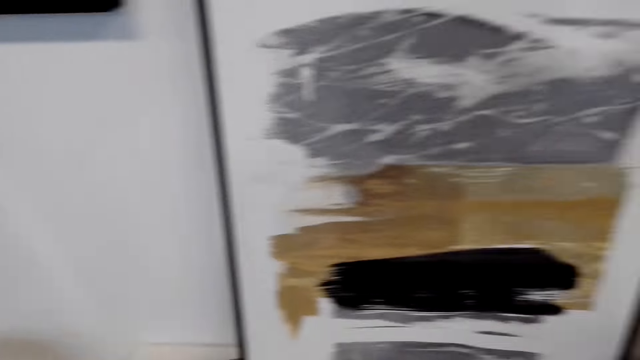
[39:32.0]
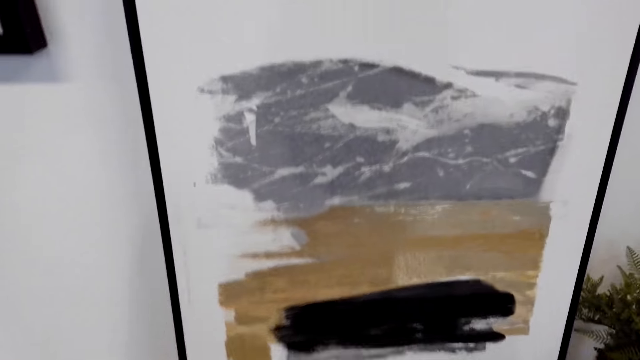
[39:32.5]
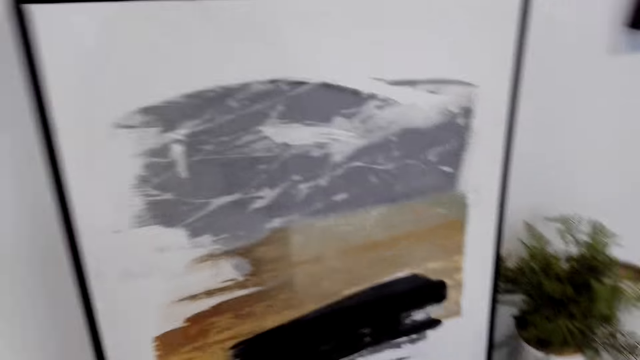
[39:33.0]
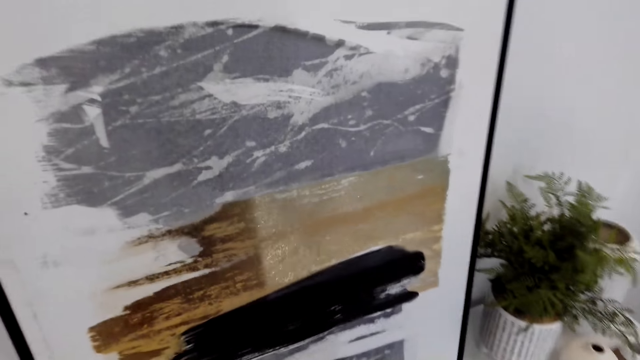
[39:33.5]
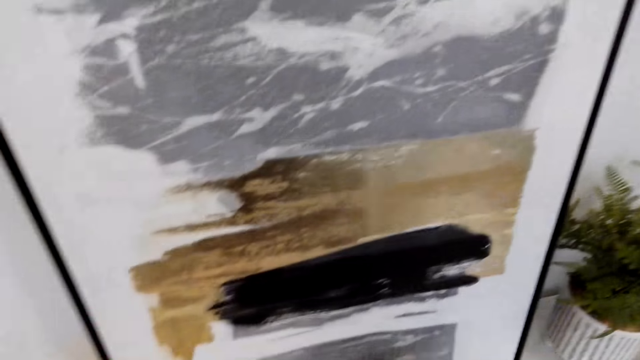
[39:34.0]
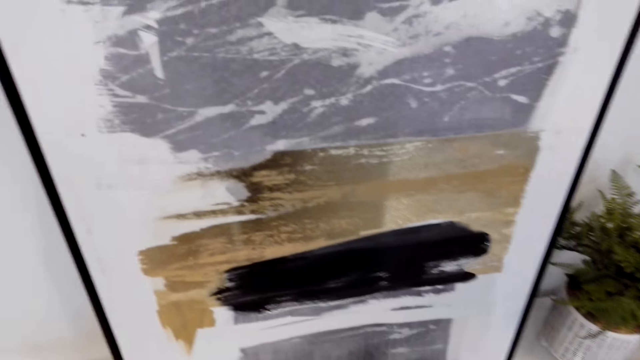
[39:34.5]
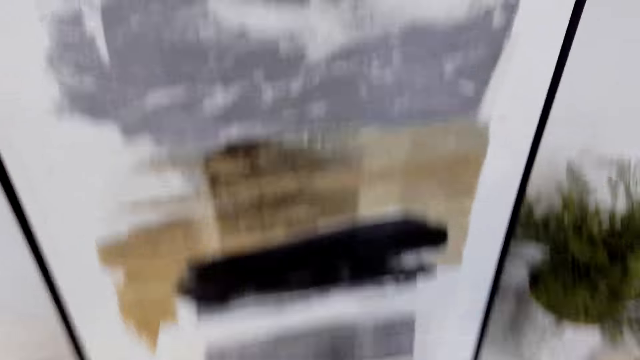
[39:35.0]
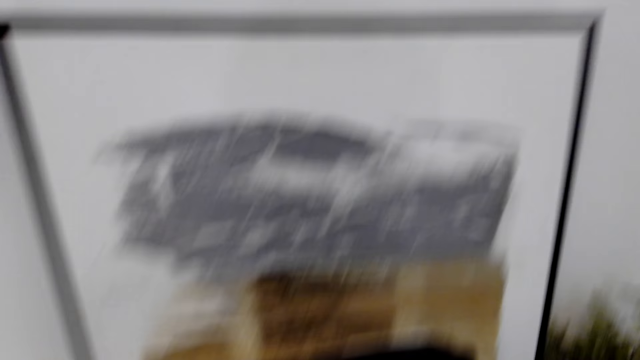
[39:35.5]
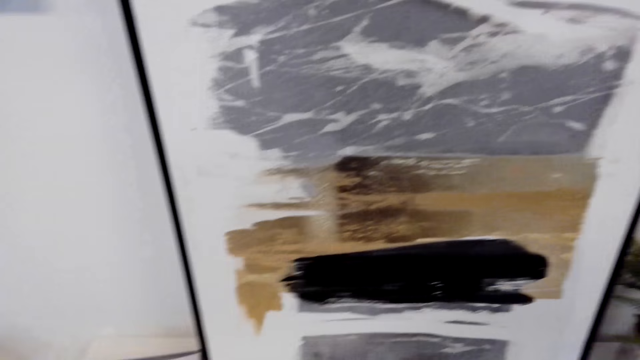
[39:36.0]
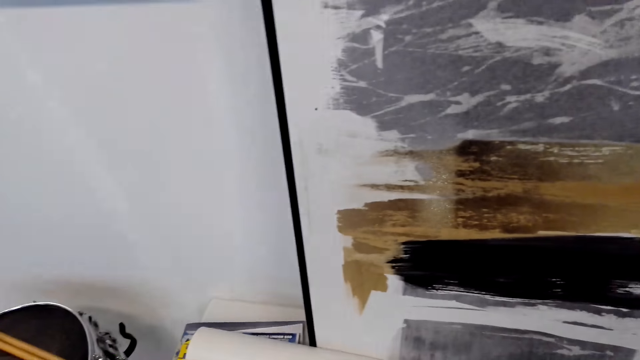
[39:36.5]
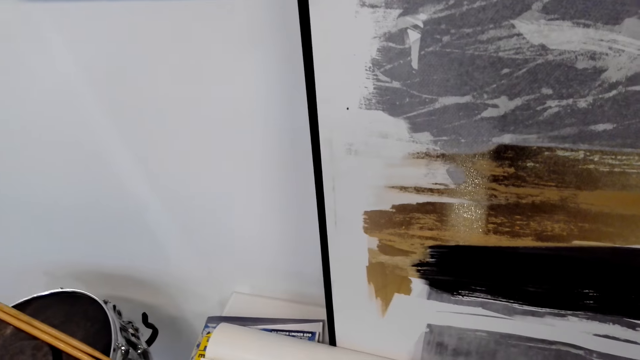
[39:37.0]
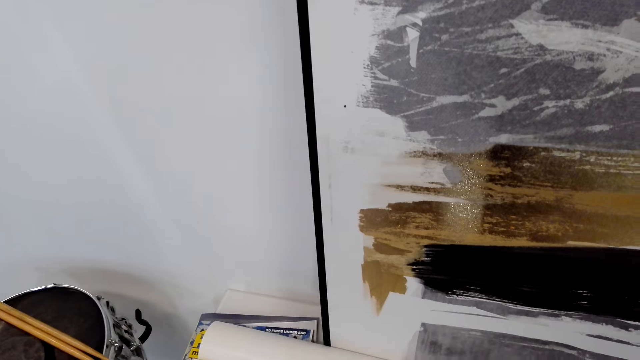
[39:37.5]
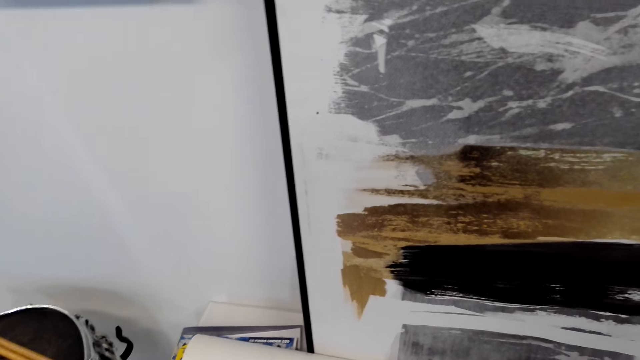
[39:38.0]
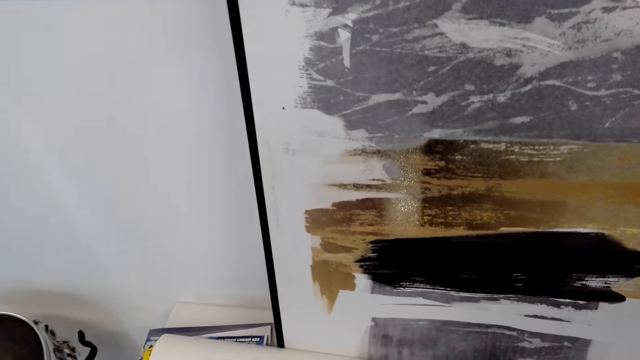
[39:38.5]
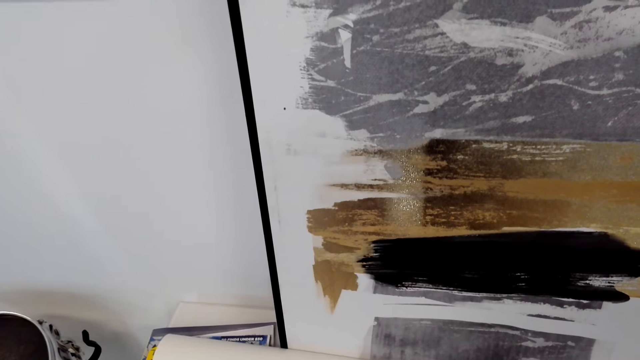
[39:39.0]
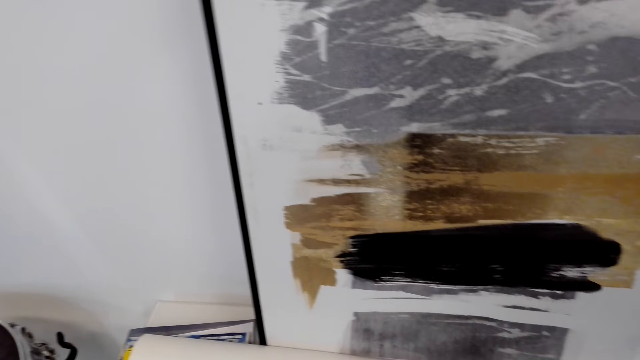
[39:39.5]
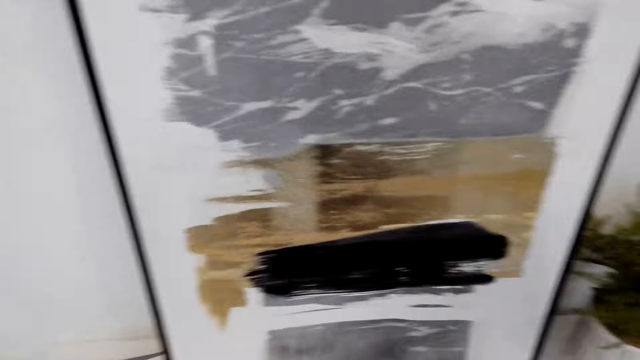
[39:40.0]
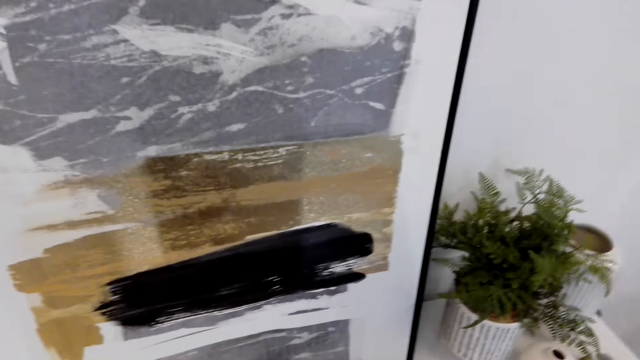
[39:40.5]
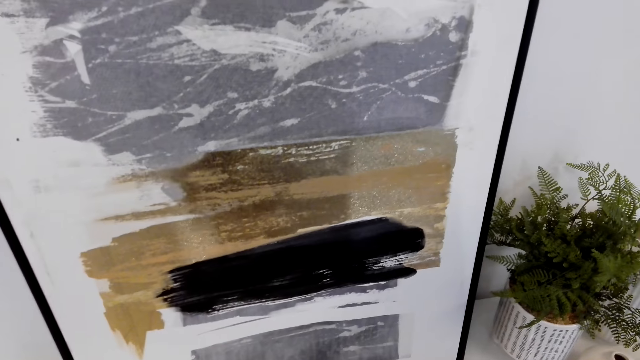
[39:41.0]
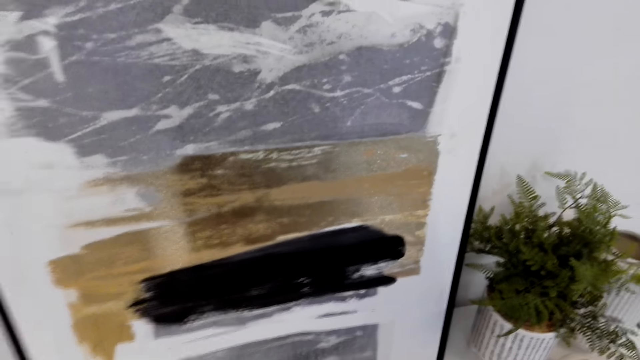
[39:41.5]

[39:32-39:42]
The camera wearer stares around the room.

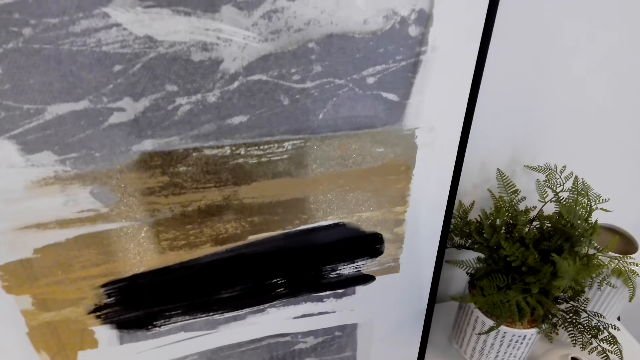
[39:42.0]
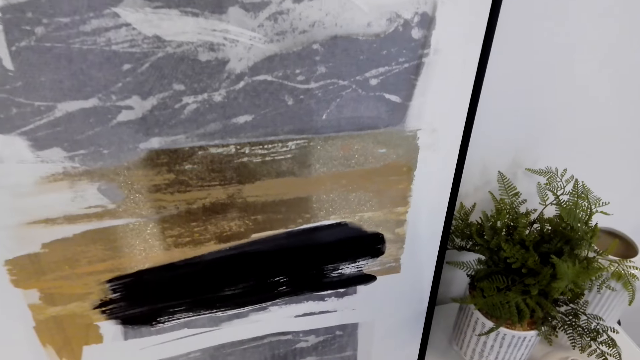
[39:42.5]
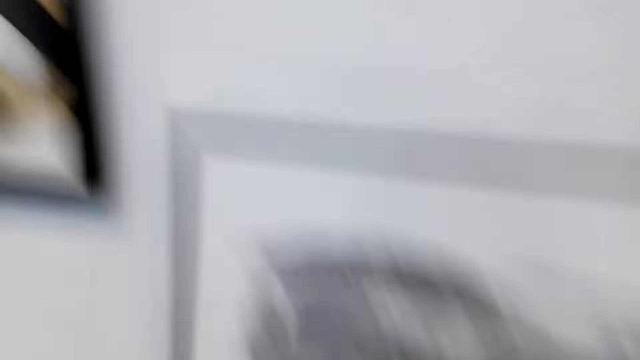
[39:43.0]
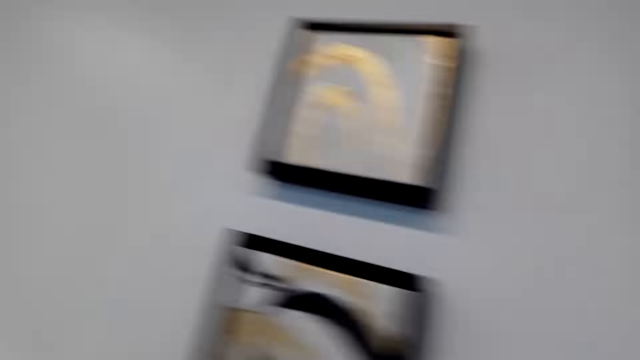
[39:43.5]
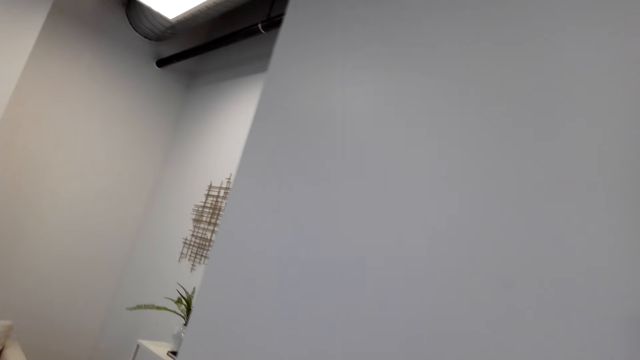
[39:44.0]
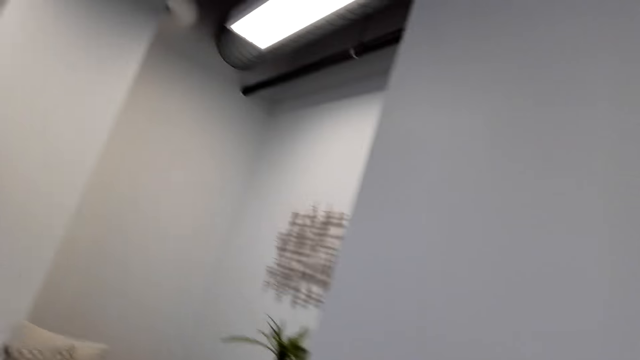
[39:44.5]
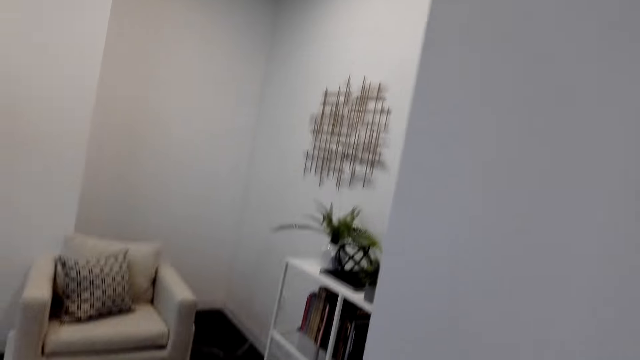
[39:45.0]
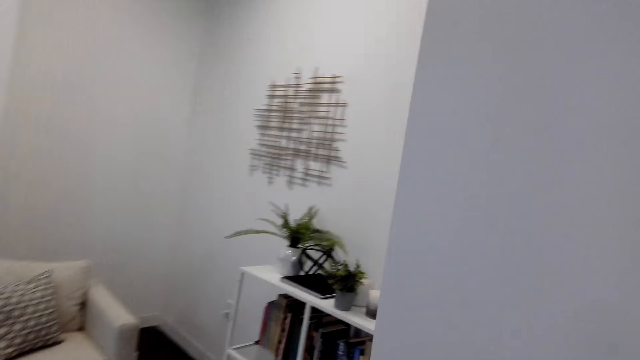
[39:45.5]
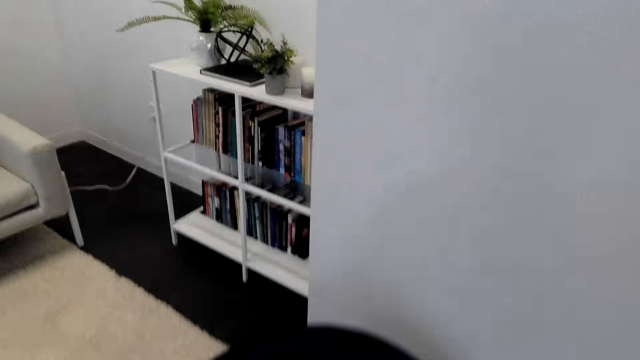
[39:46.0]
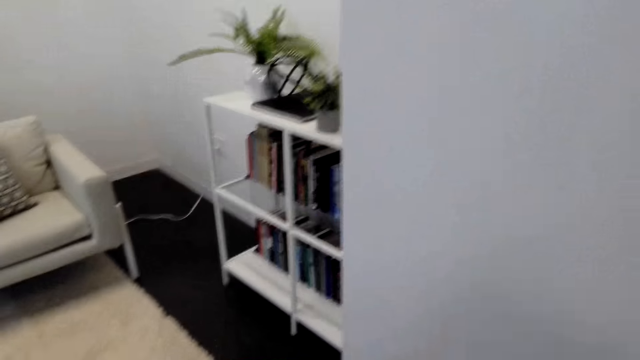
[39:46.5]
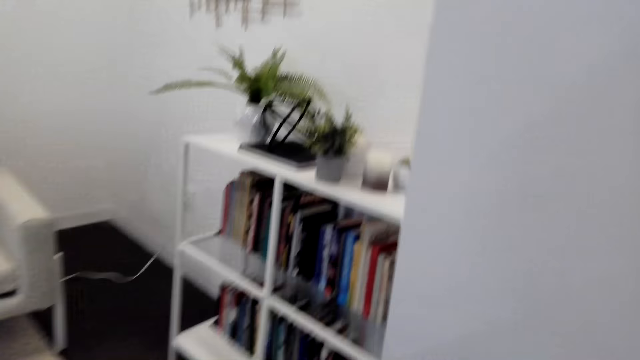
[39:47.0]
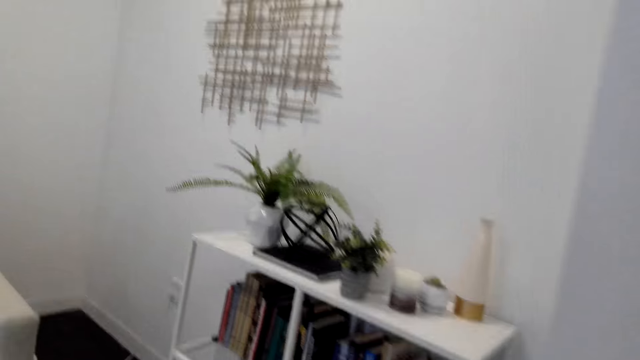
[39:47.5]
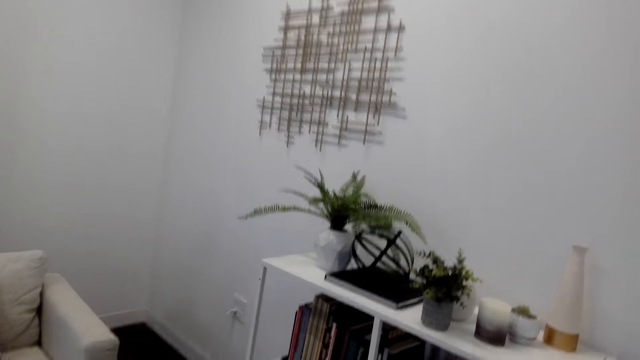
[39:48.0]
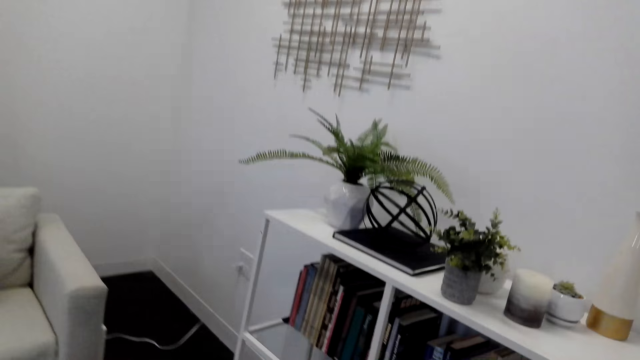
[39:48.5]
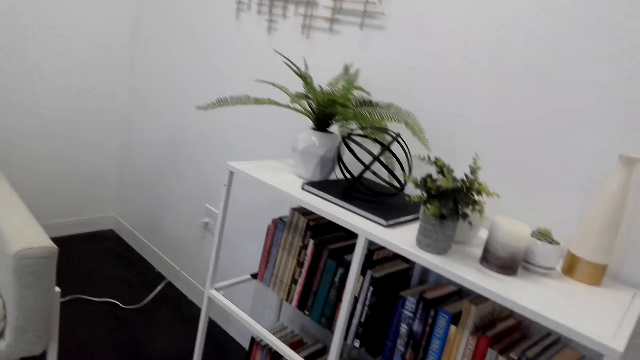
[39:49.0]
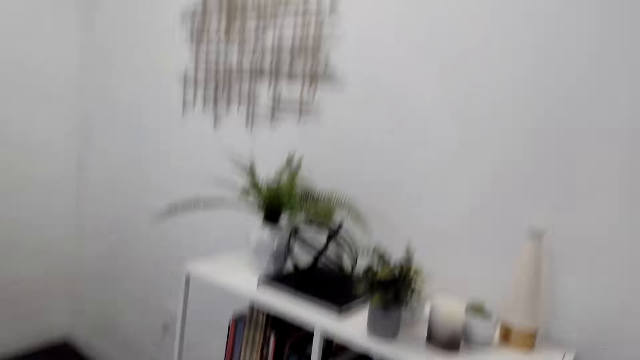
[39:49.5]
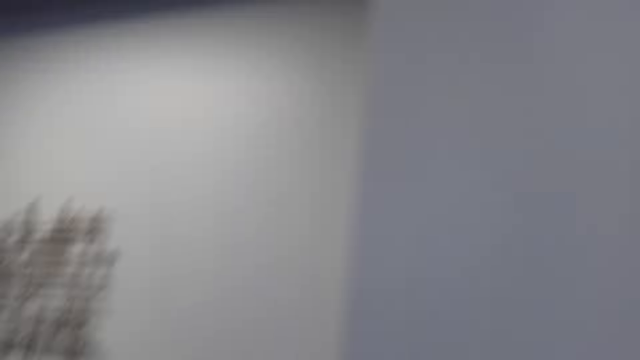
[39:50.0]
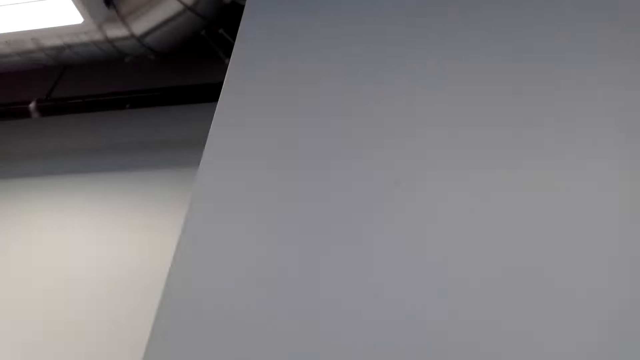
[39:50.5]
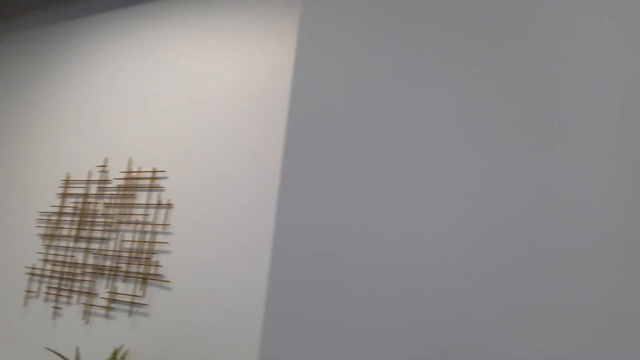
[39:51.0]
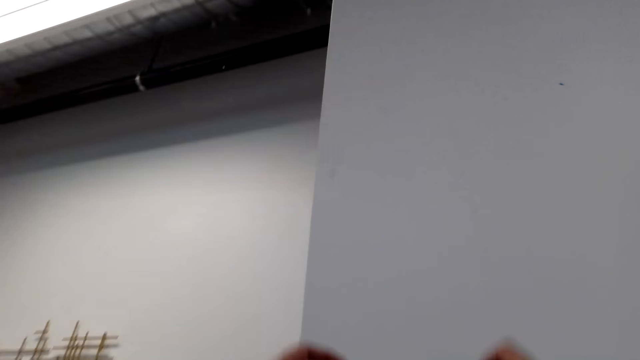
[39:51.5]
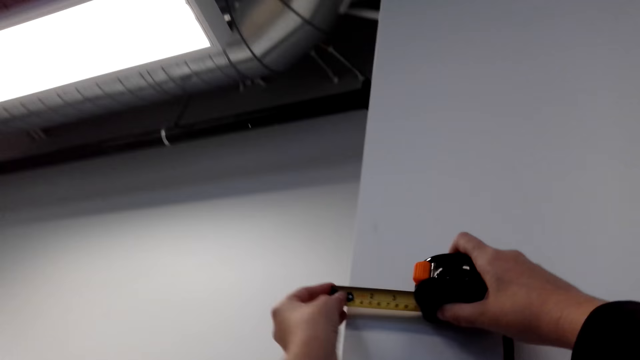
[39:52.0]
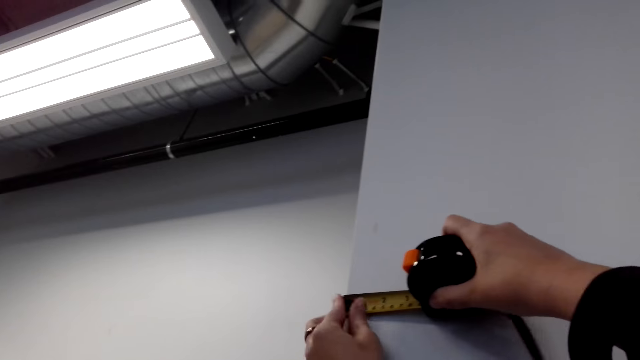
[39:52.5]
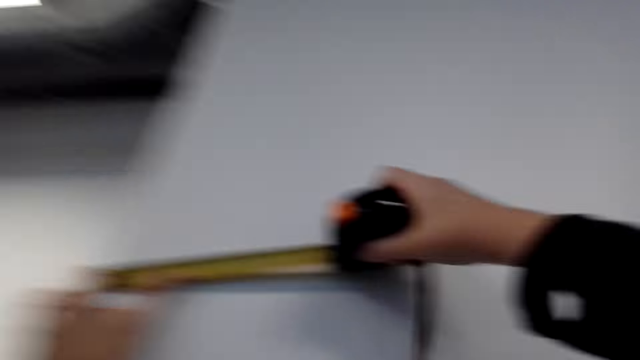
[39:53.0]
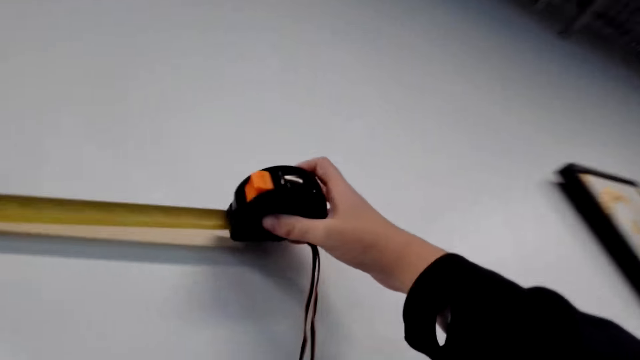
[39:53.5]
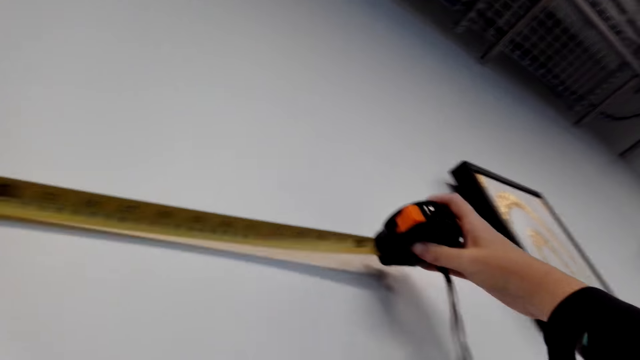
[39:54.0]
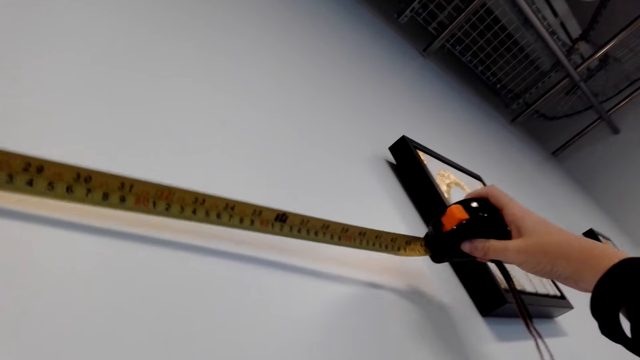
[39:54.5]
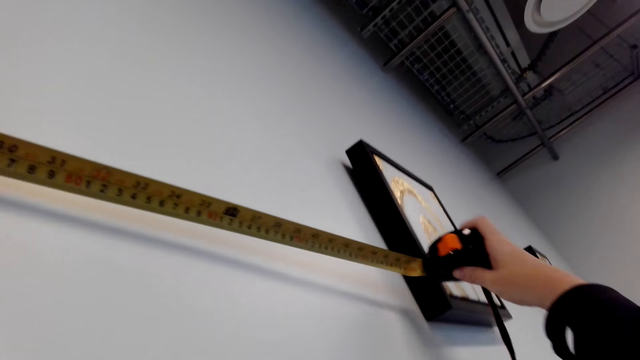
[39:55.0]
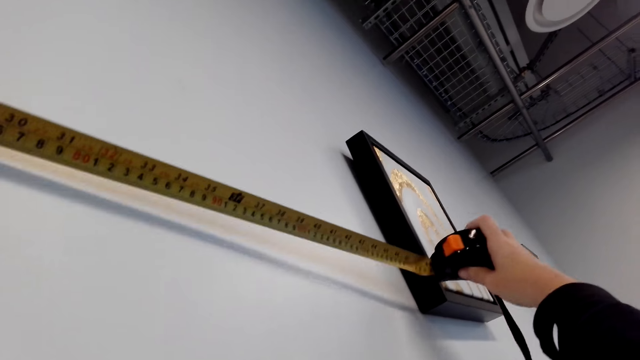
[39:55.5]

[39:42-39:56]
The camera wearer turns around the cupboard. They look around the room. They walk towards the wall. They move around the room. They place a tape measure on the wall. They measure the wall with the tape measure on both sides.
